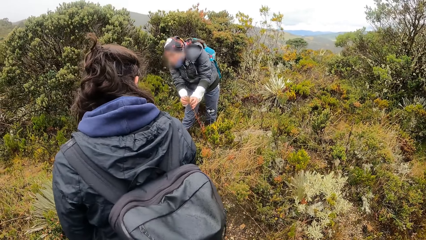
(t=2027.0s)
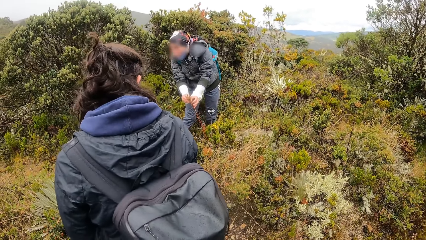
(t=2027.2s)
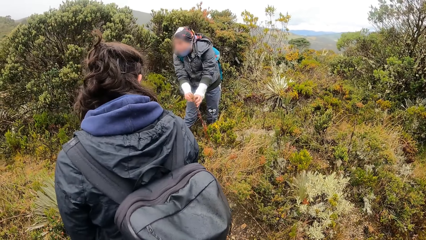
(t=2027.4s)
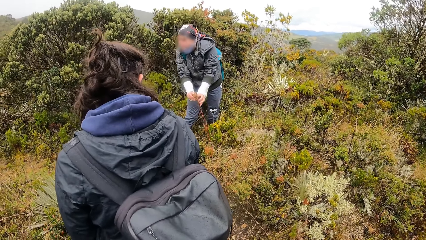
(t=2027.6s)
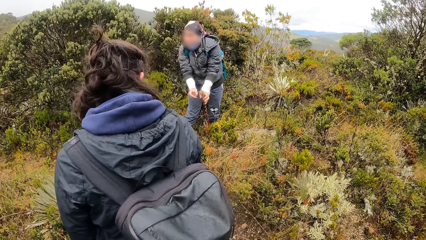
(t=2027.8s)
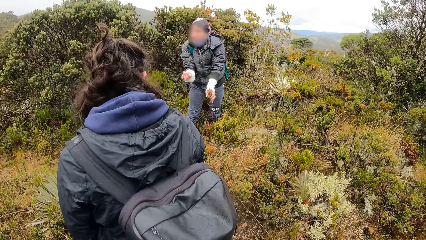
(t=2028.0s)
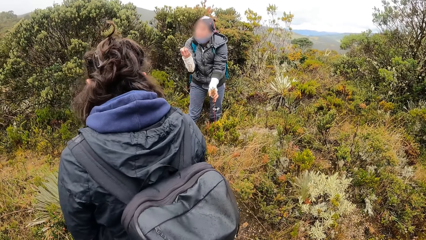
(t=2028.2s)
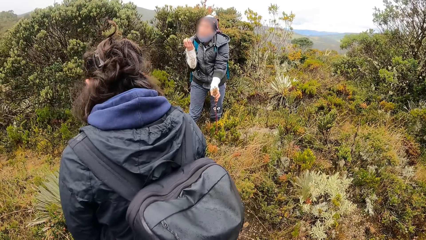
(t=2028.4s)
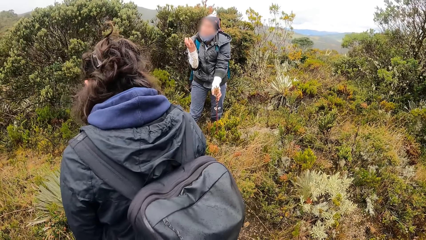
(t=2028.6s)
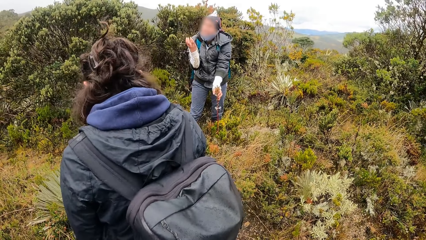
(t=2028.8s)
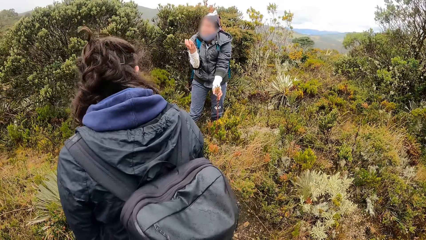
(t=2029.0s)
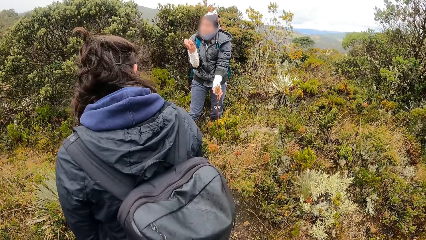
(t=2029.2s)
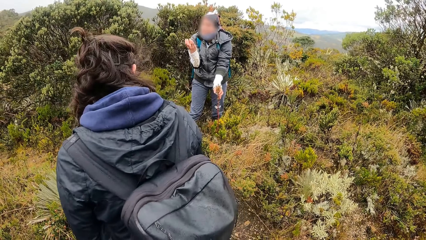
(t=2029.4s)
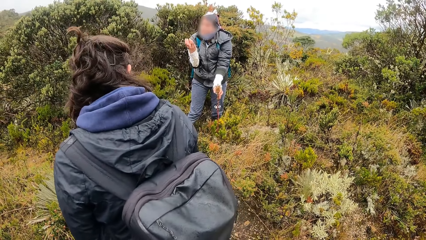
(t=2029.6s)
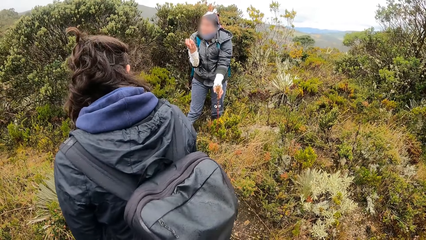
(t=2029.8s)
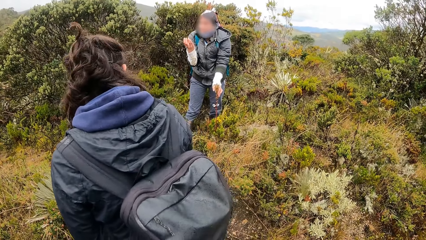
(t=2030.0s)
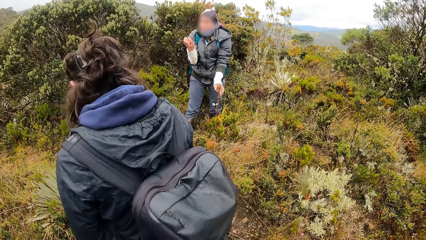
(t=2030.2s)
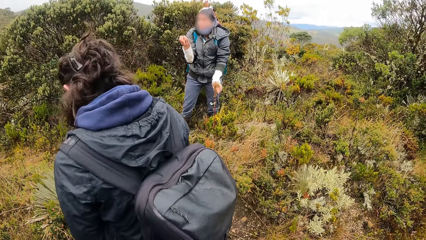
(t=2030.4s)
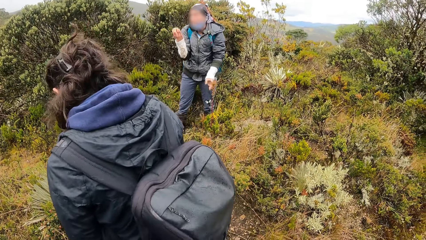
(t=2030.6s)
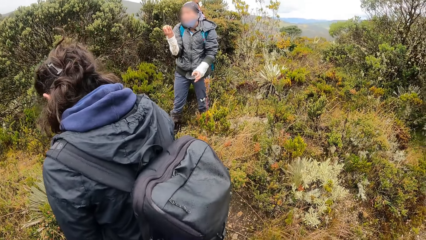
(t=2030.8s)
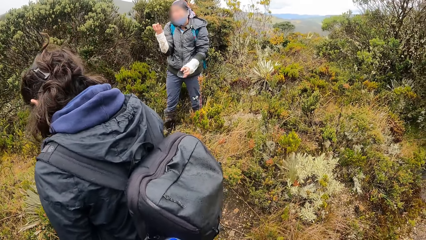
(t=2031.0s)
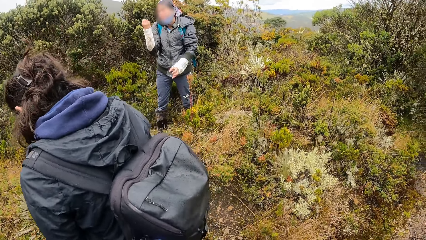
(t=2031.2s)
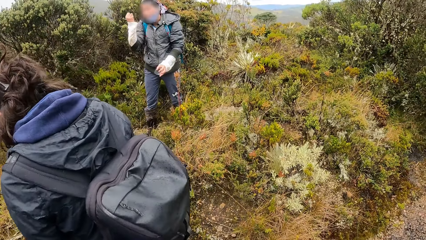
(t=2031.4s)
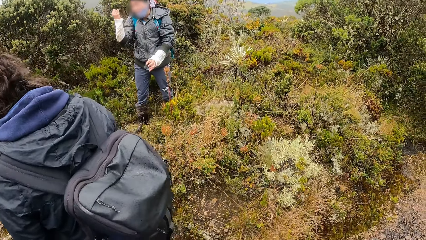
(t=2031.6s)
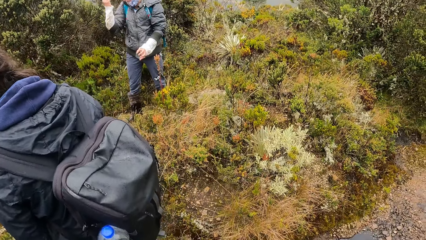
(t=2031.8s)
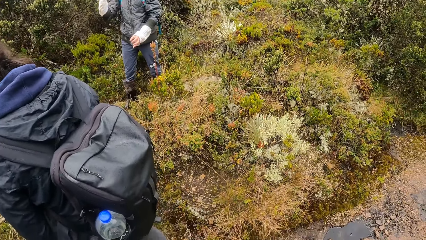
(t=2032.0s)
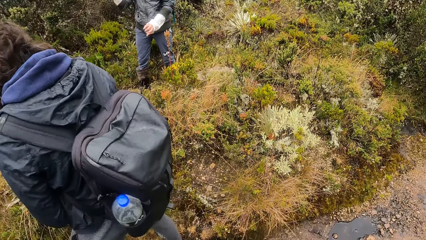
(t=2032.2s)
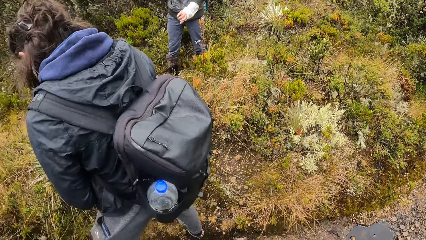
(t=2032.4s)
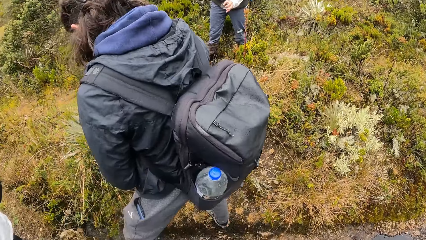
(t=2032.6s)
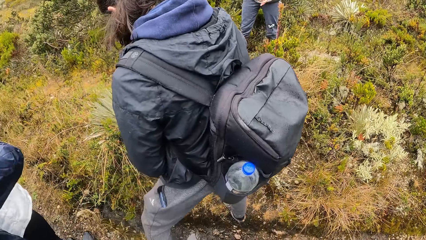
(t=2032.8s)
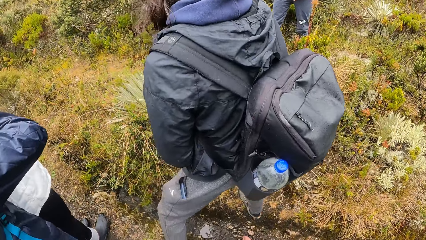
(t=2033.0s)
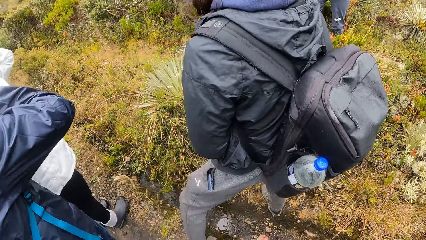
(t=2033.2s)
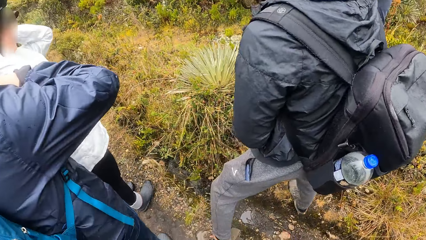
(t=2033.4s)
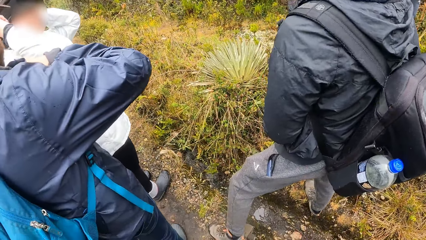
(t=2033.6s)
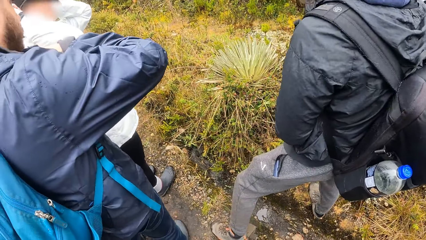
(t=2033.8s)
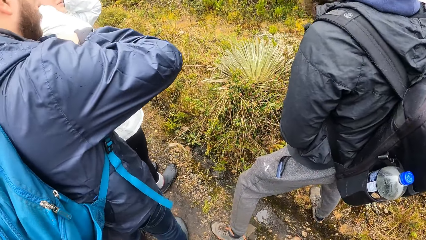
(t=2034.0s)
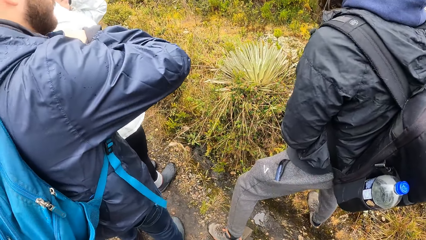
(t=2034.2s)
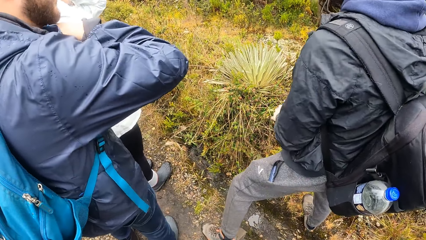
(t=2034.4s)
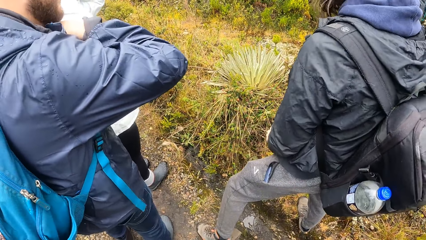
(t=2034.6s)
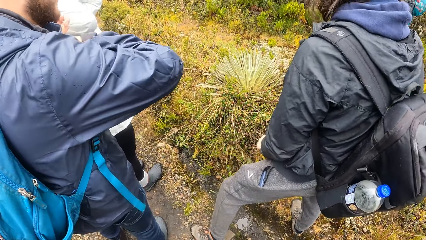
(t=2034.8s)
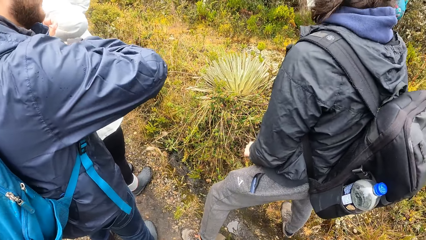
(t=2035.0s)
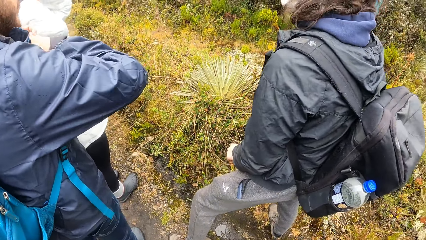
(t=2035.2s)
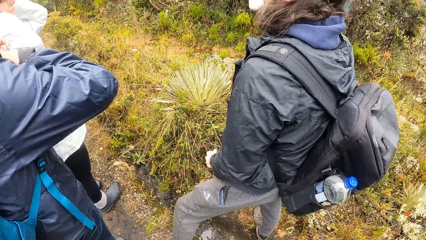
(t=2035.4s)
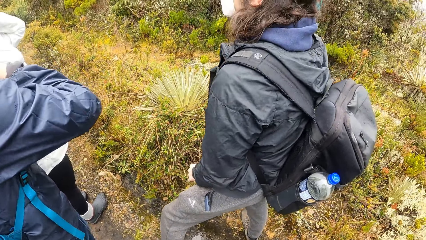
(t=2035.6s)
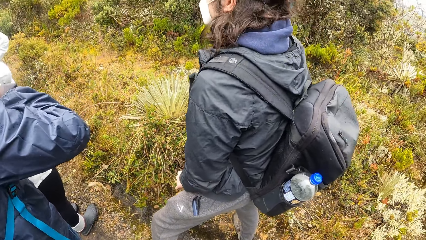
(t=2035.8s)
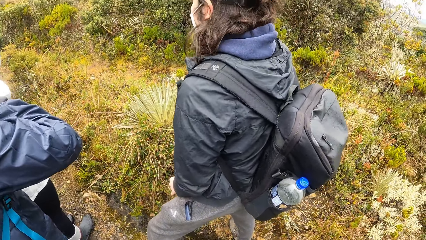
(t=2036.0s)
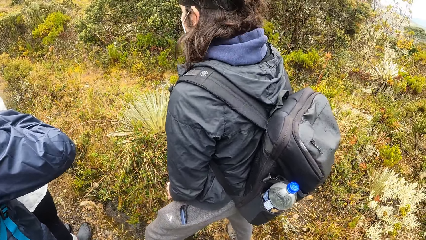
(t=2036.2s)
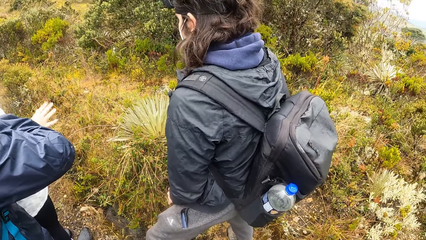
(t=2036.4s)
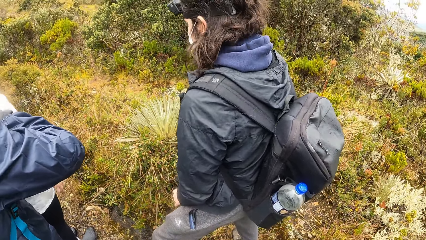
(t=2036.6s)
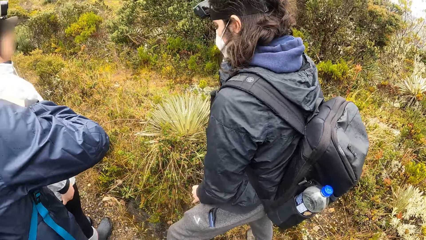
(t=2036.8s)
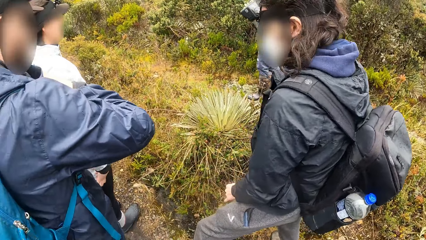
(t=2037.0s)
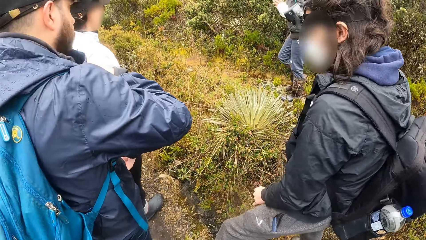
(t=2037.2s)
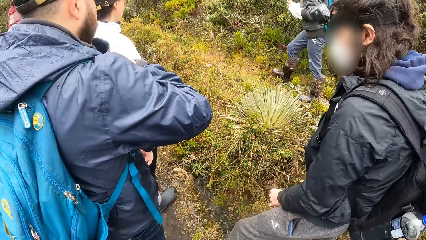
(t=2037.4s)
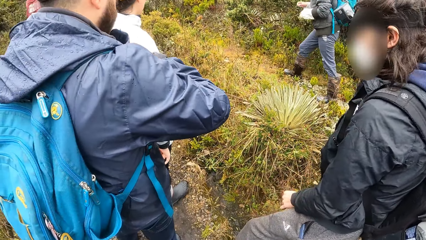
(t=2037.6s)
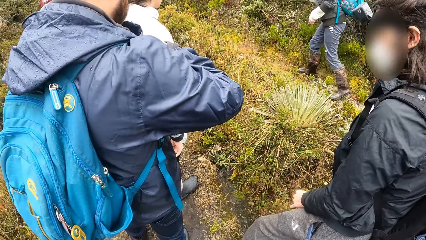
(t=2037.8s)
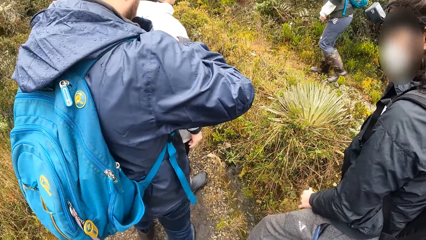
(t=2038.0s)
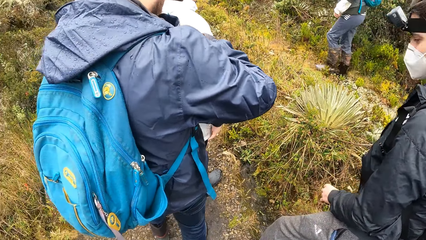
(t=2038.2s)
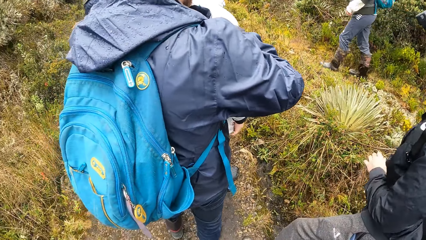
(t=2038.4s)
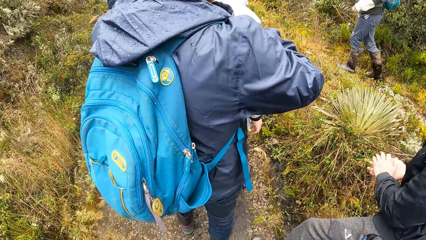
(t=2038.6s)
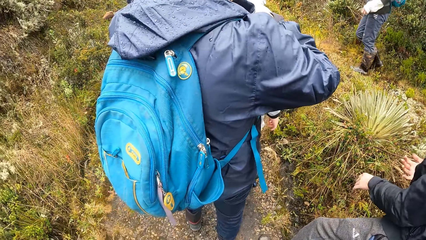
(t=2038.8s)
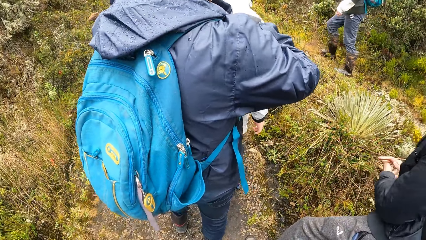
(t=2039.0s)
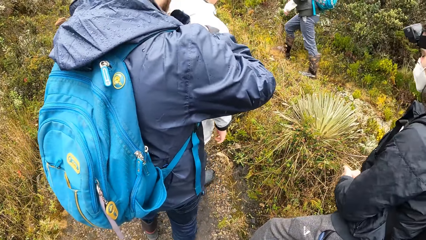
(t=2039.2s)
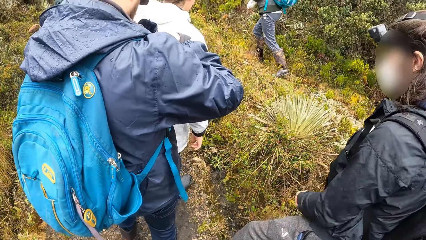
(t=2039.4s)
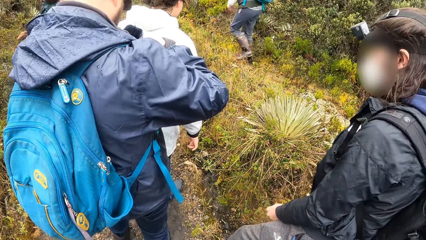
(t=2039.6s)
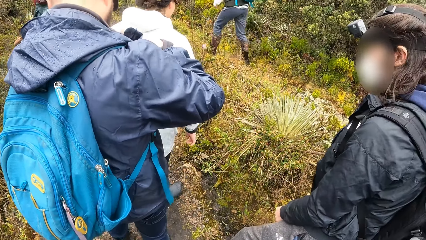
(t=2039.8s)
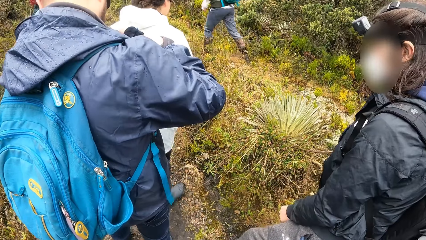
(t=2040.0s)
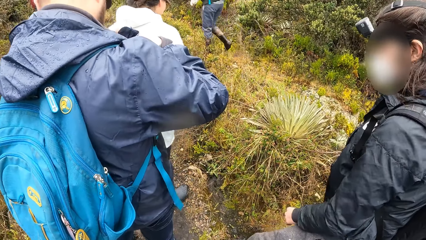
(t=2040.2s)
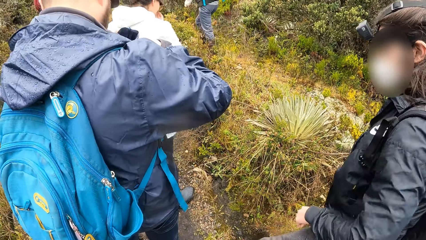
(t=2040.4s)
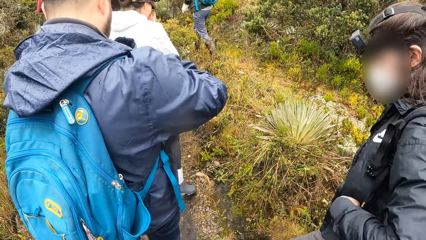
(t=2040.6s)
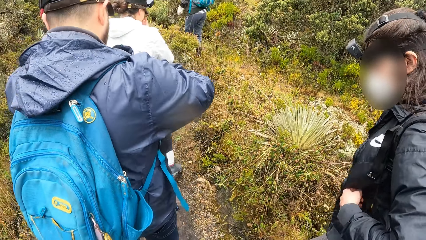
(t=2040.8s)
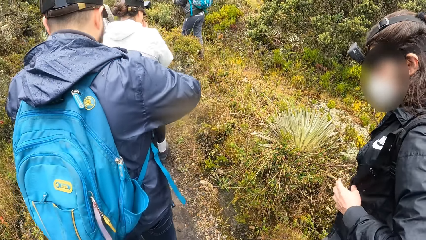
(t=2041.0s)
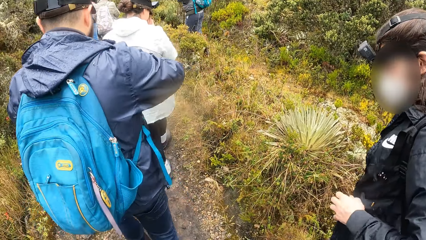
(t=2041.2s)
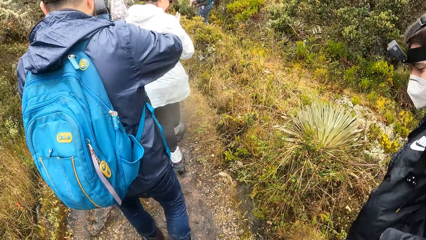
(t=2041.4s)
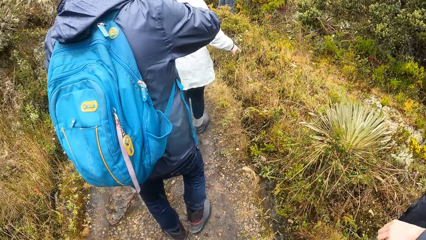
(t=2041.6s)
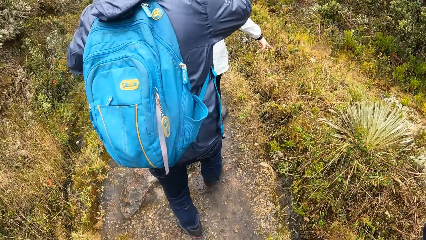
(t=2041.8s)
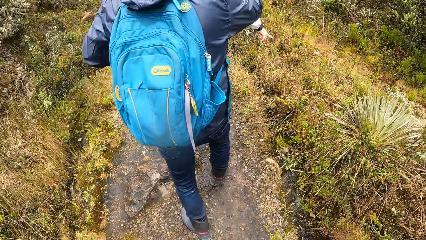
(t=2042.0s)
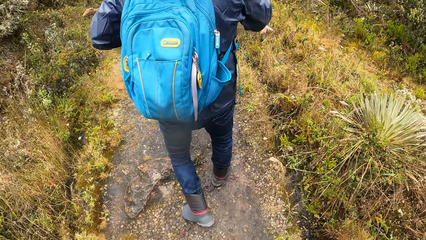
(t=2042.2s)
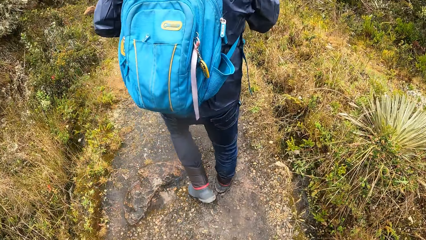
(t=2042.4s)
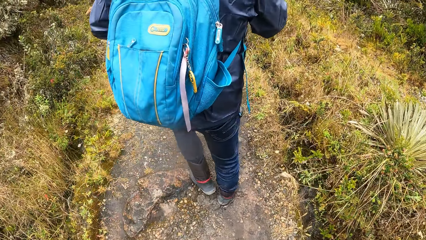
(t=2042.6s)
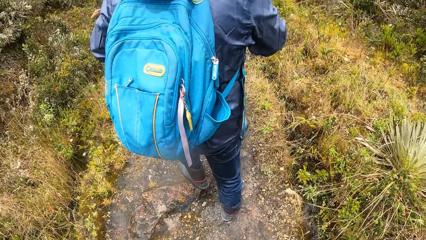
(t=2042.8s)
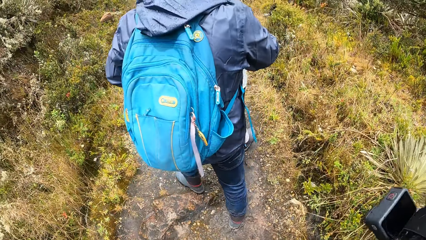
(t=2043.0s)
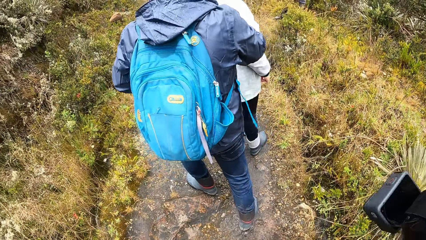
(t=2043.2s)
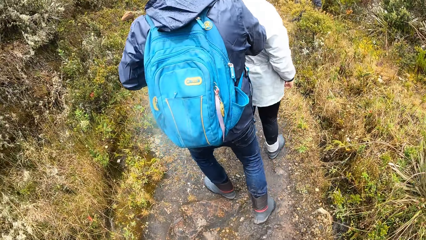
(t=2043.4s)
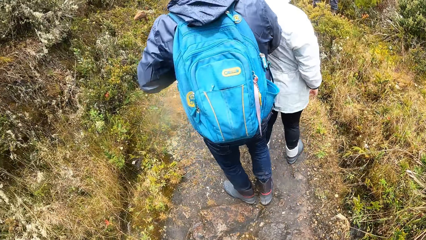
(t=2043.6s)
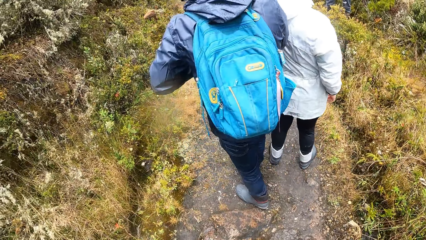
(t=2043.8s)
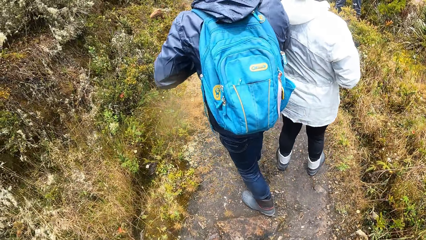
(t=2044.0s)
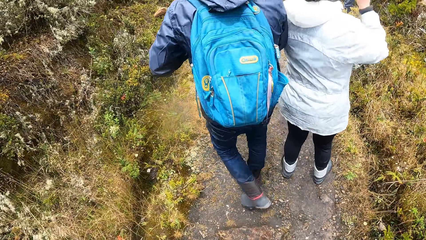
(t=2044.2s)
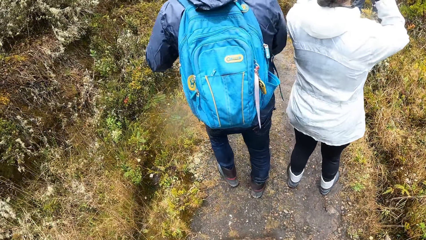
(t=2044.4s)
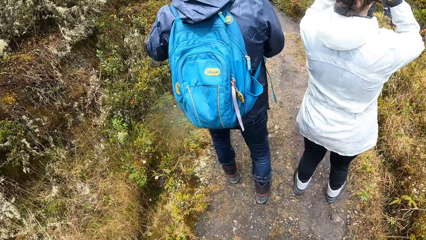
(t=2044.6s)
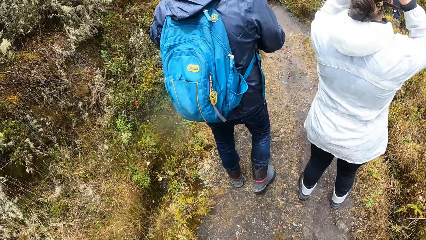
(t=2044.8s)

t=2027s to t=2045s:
A person moves the hand and stares at the hand. The camera wearer looks around. The person walks around. Another person walks on the path. A third person walks on the path. The camera wearer walks up the path with the group of people.
